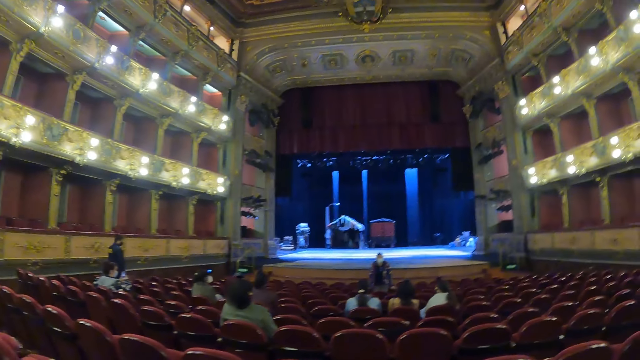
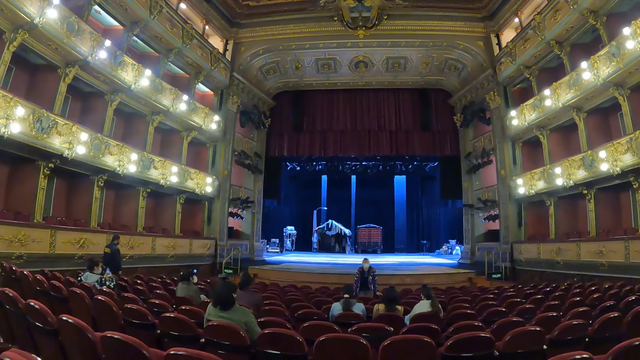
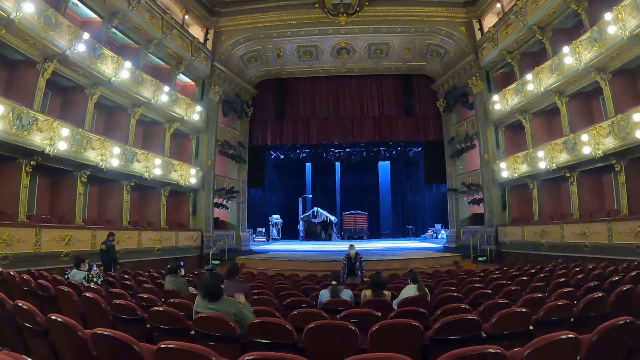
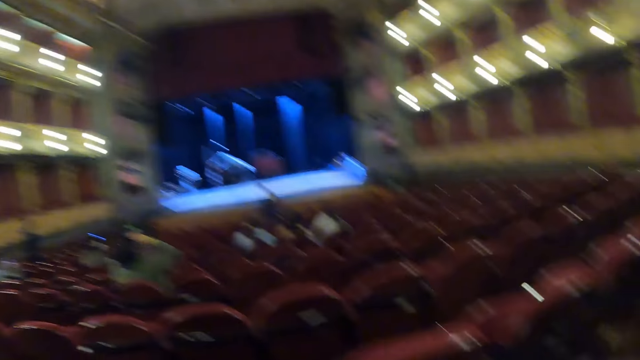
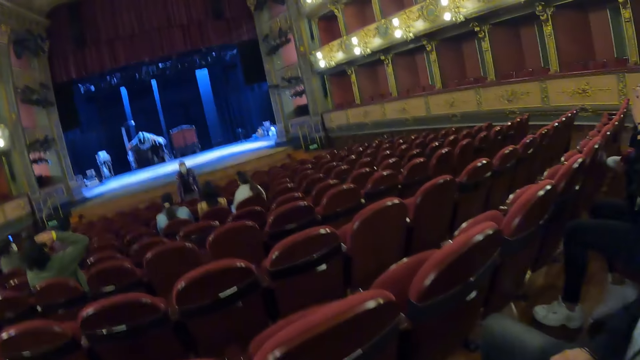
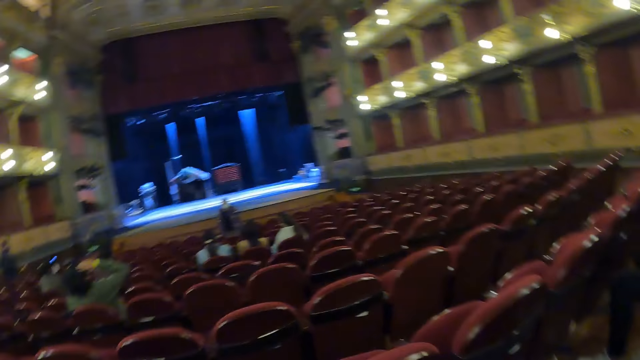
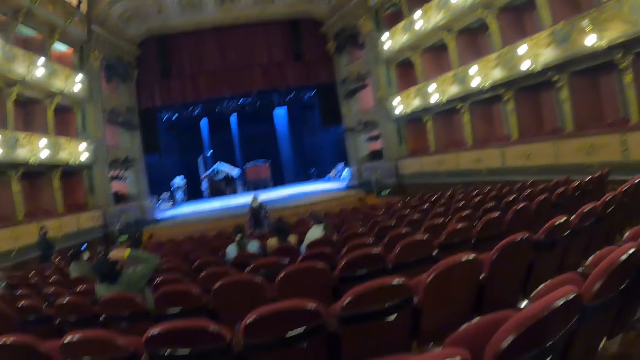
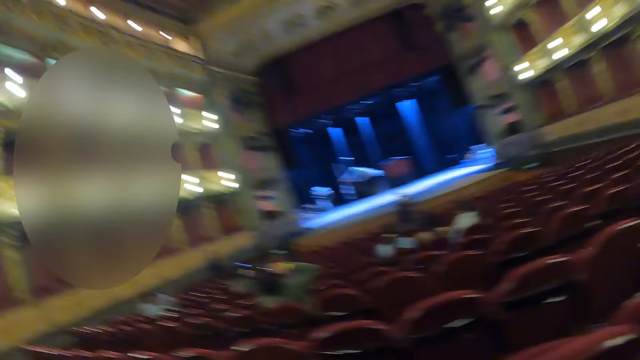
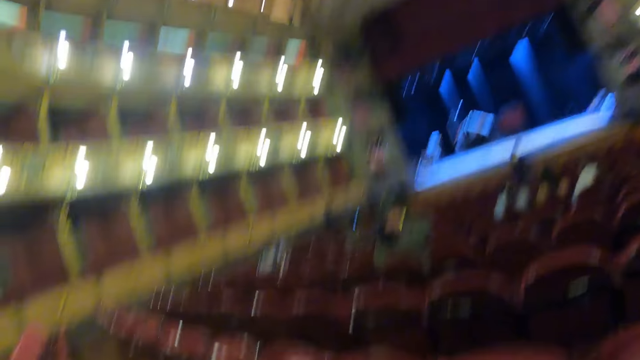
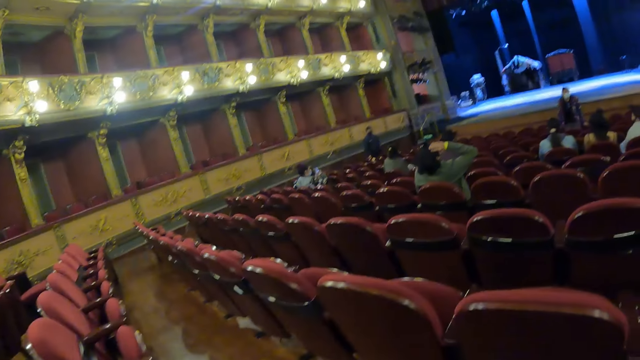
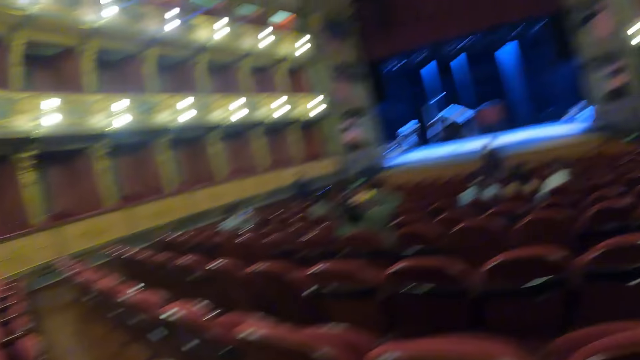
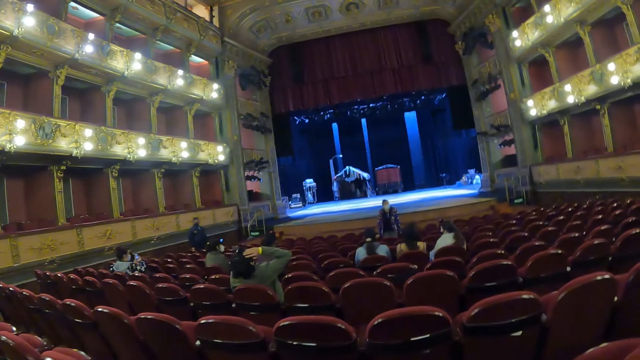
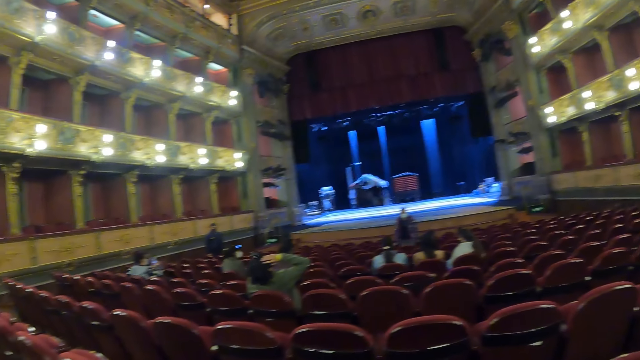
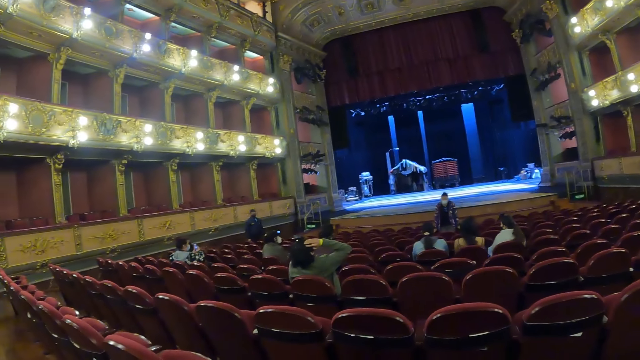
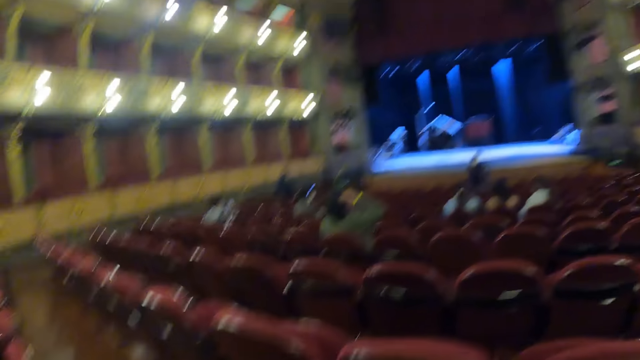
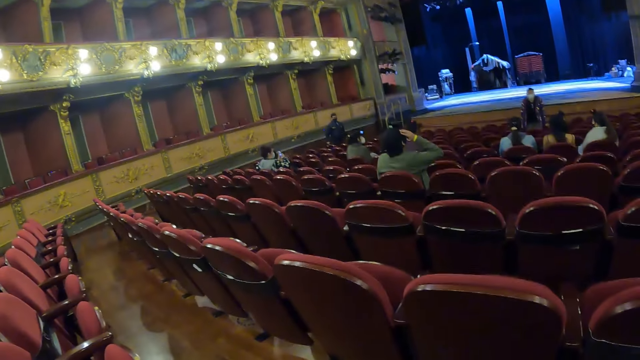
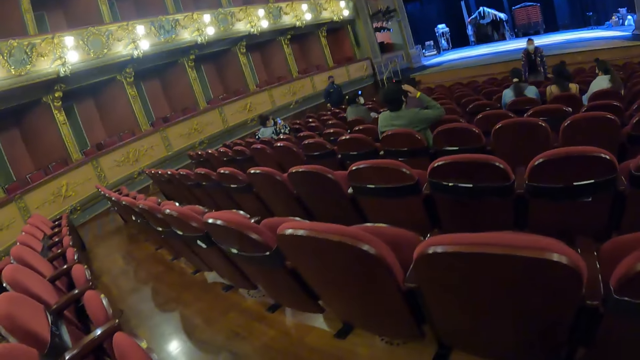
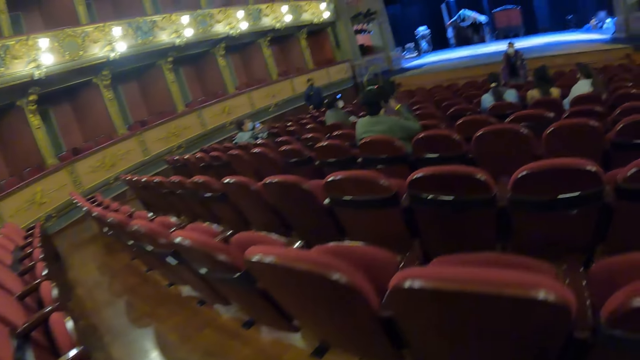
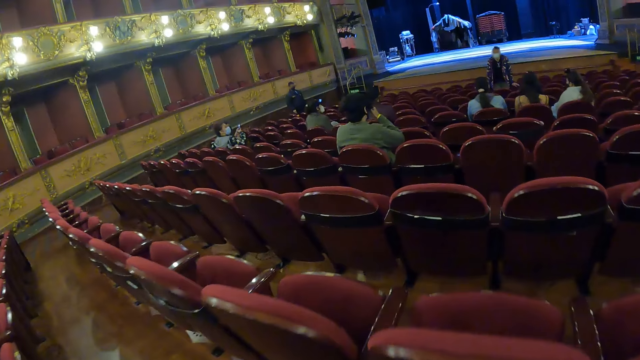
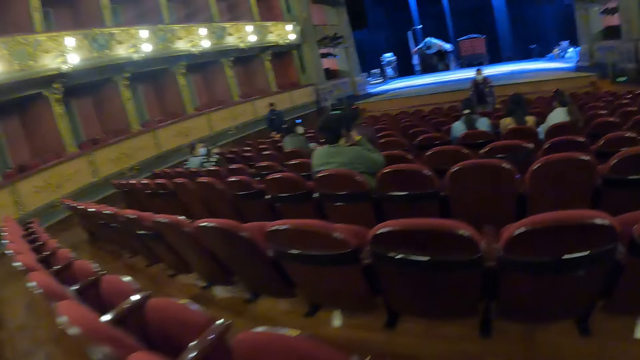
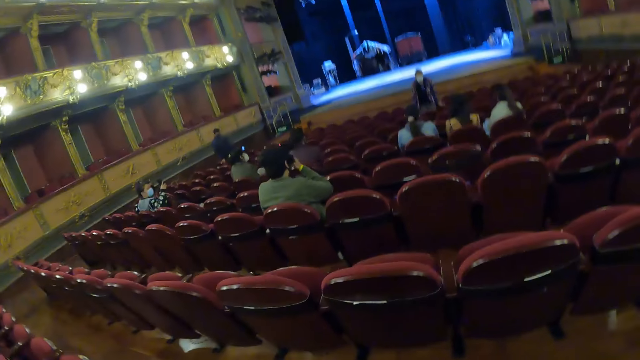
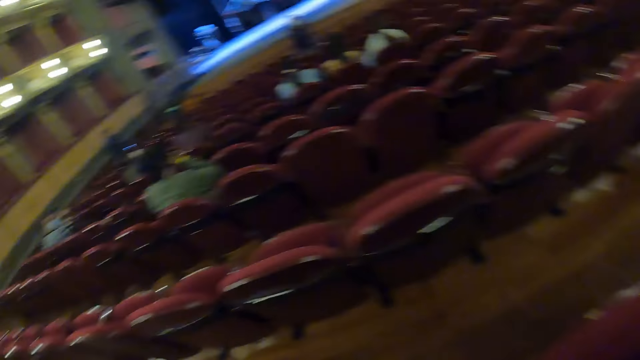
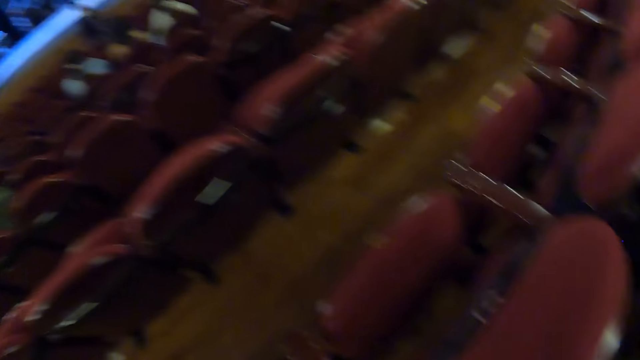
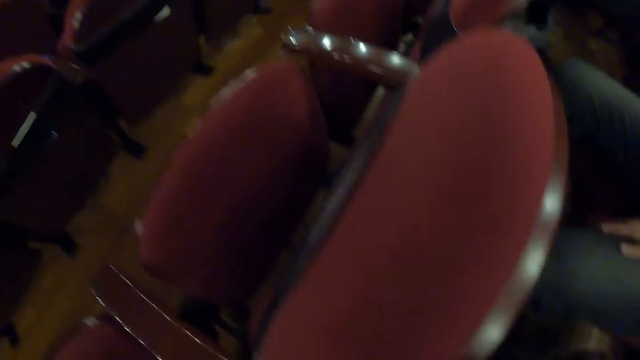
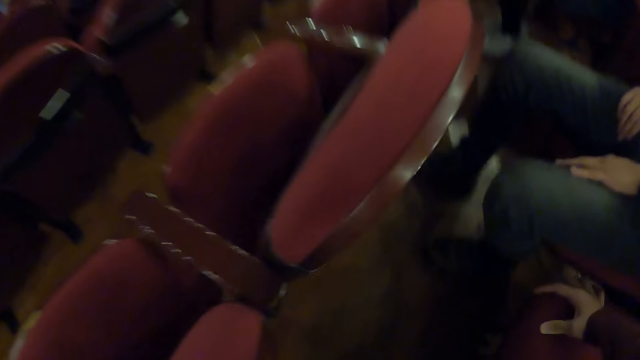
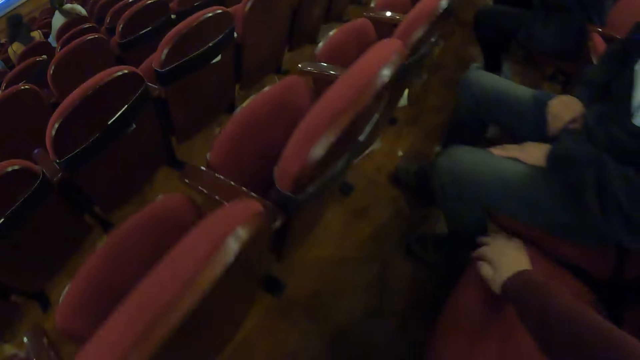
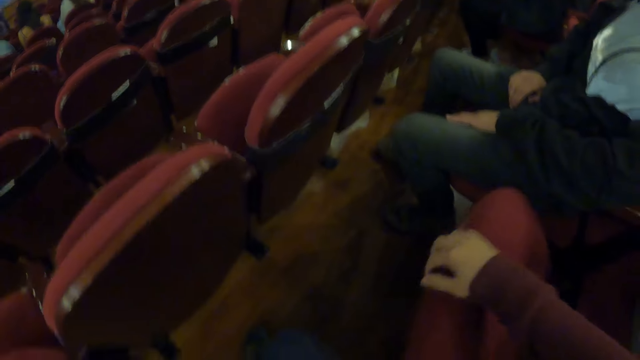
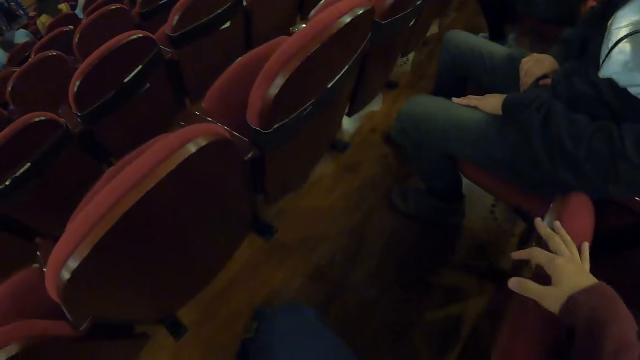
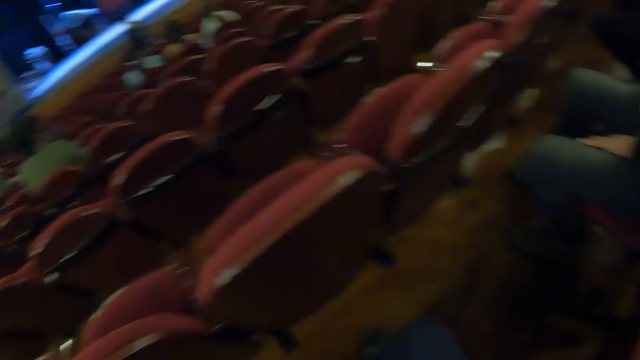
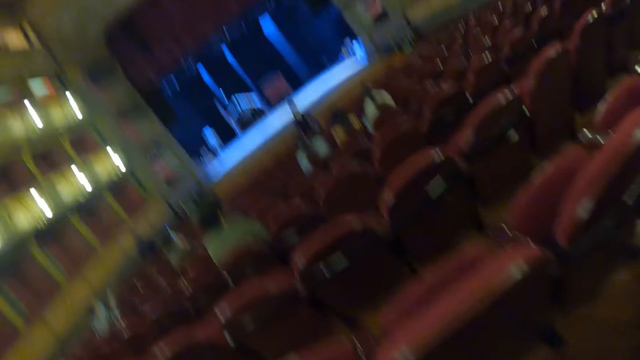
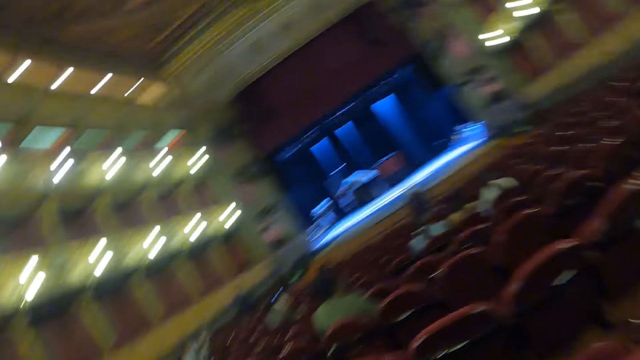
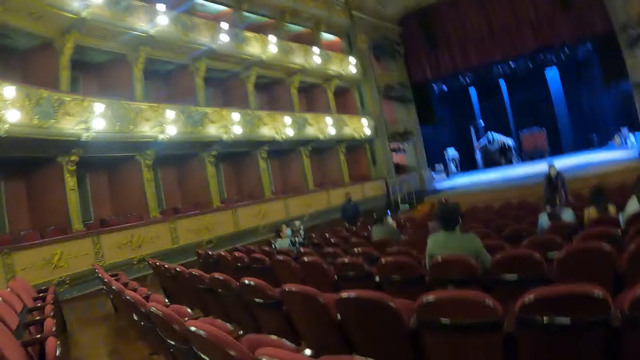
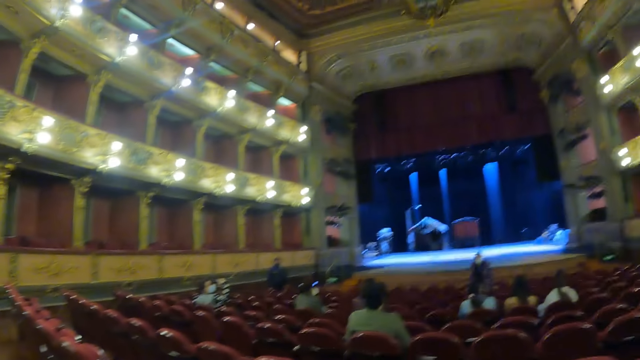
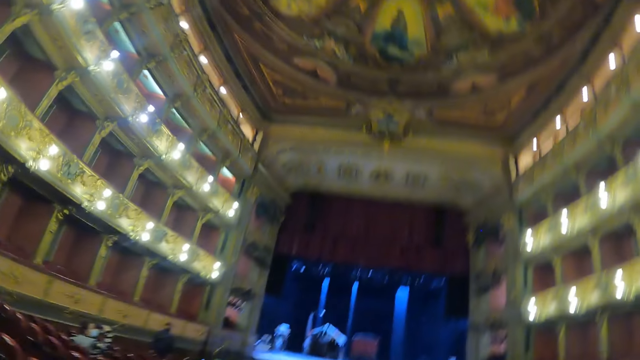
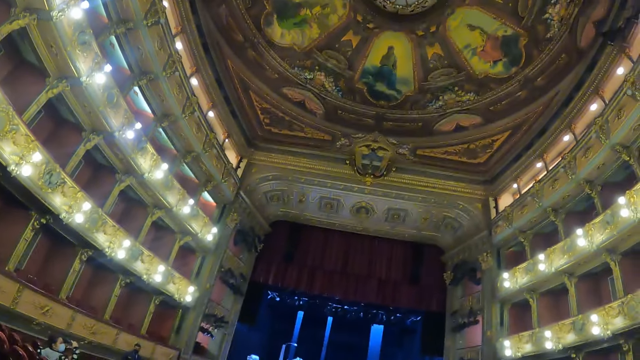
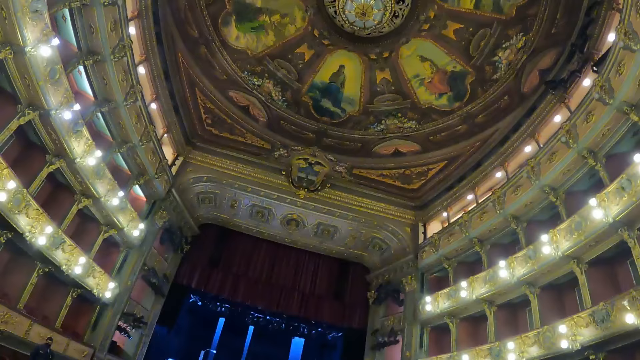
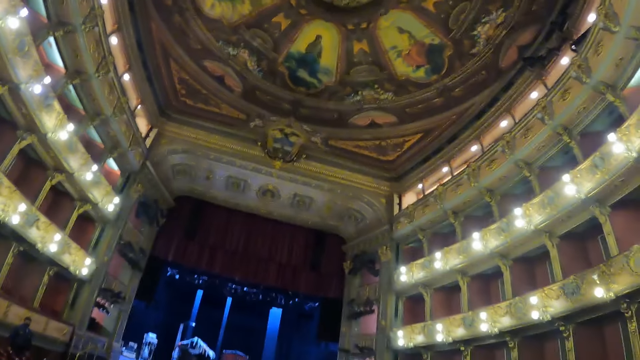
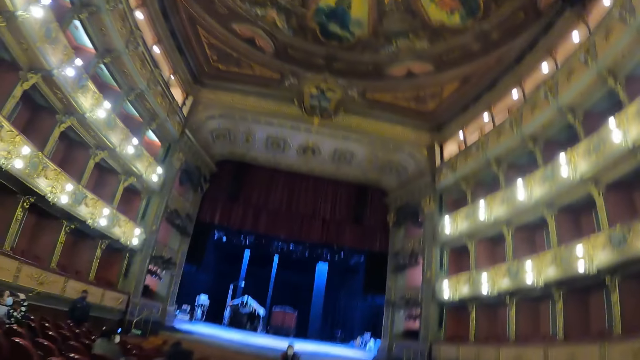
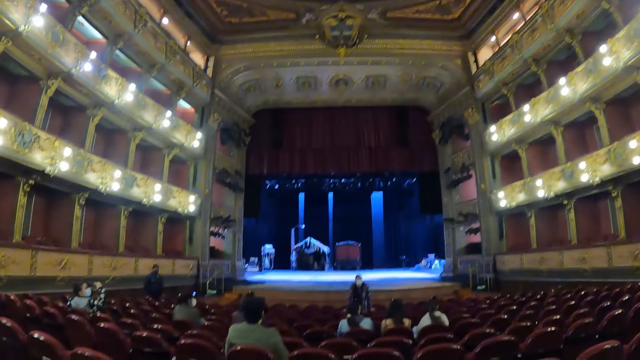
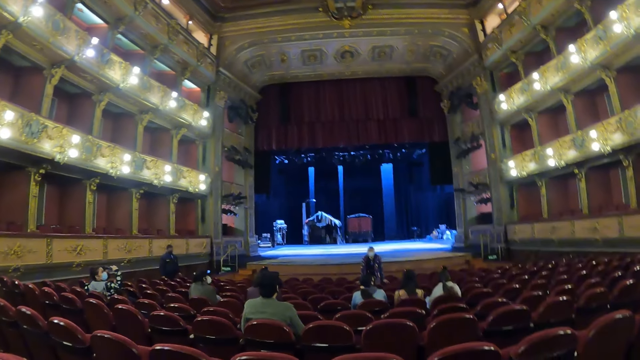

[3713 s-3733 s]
The camera wearer folds a chair. They look around.
